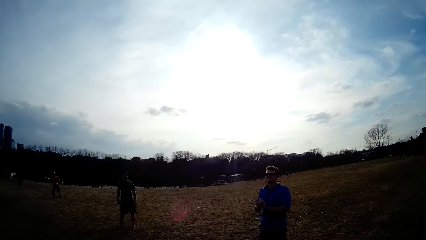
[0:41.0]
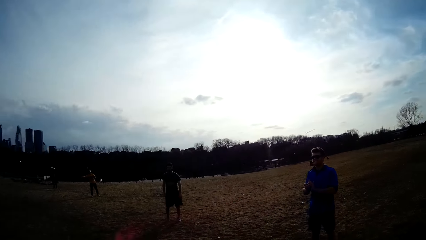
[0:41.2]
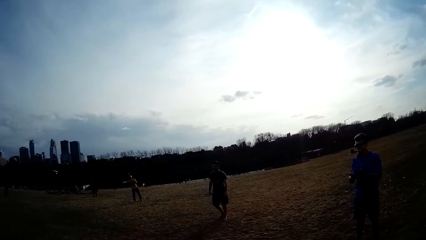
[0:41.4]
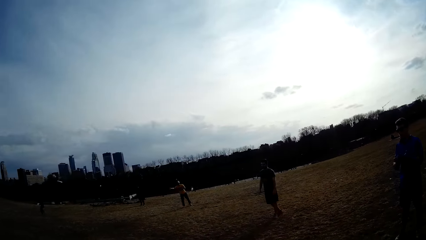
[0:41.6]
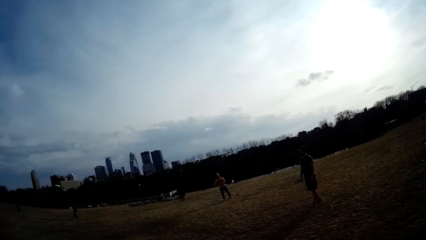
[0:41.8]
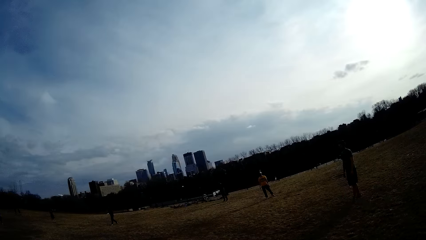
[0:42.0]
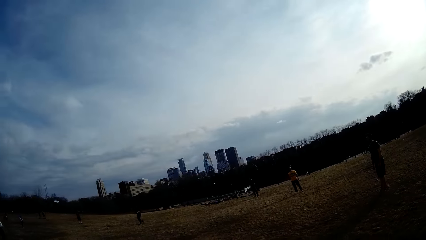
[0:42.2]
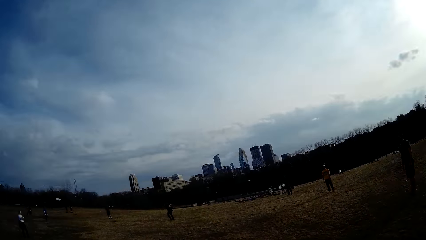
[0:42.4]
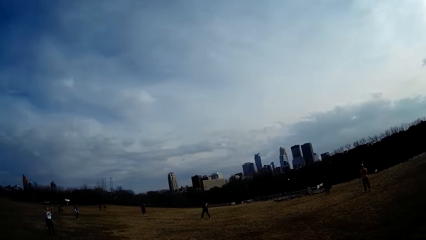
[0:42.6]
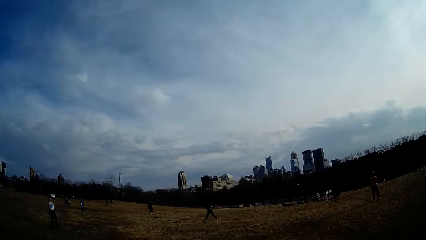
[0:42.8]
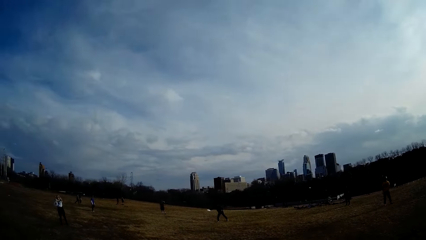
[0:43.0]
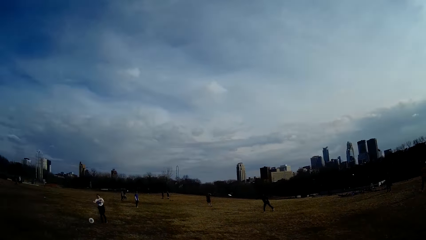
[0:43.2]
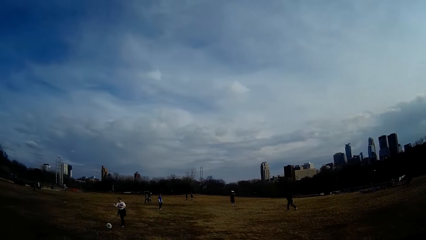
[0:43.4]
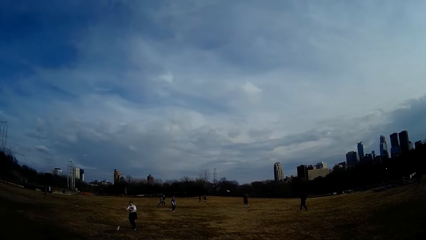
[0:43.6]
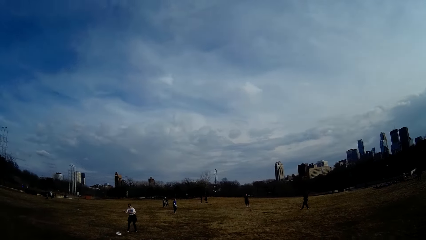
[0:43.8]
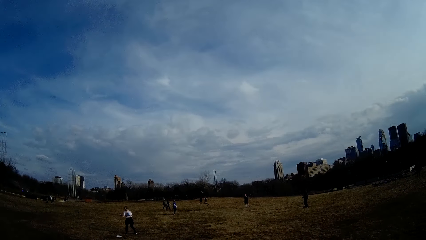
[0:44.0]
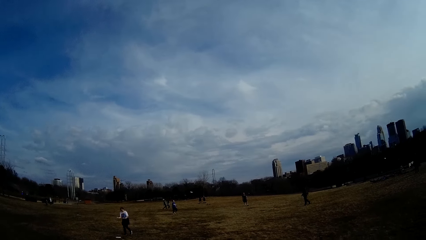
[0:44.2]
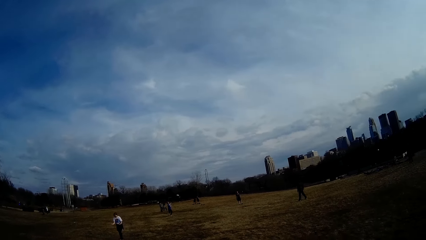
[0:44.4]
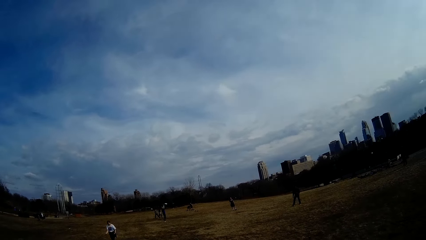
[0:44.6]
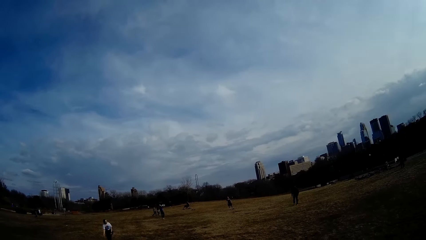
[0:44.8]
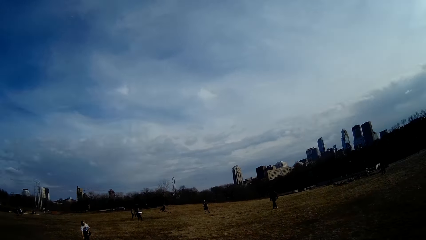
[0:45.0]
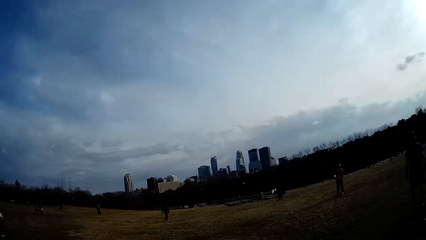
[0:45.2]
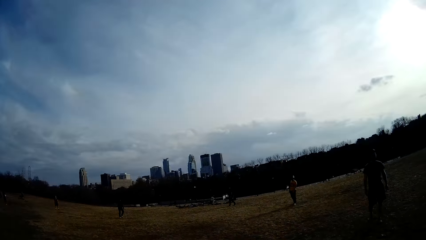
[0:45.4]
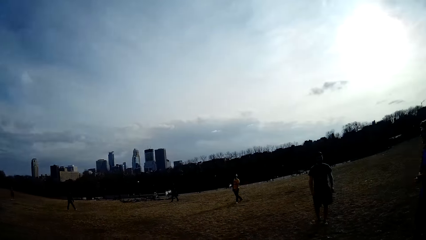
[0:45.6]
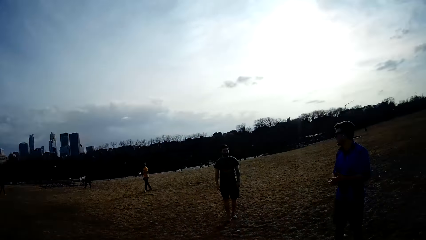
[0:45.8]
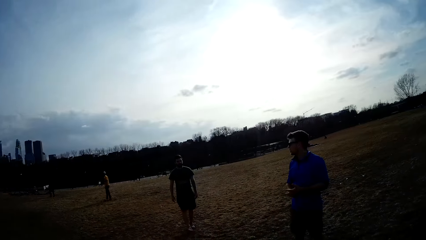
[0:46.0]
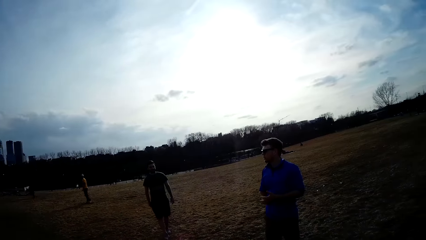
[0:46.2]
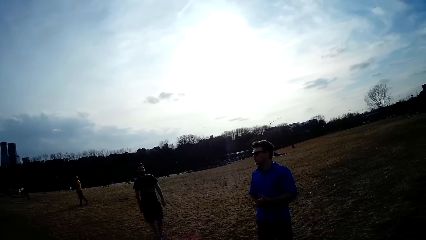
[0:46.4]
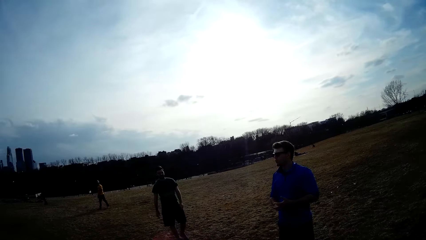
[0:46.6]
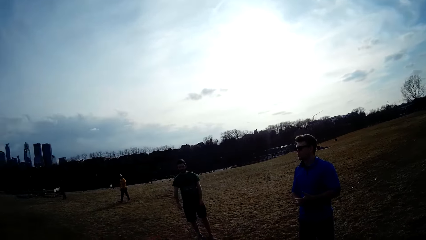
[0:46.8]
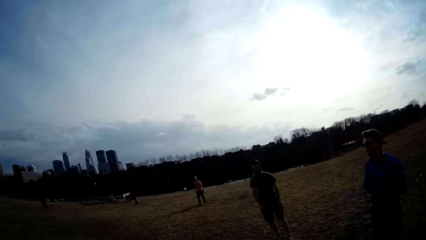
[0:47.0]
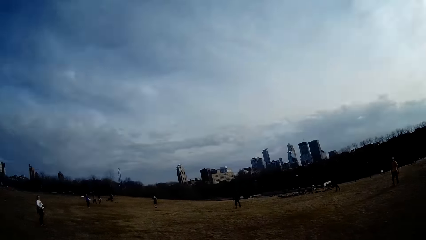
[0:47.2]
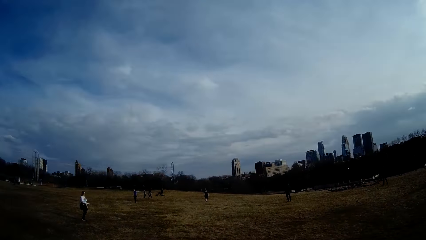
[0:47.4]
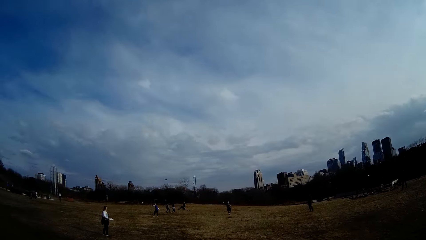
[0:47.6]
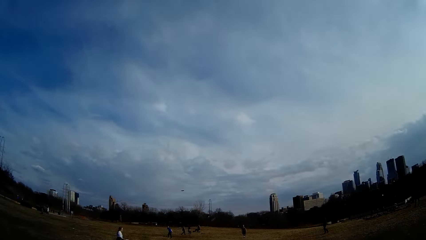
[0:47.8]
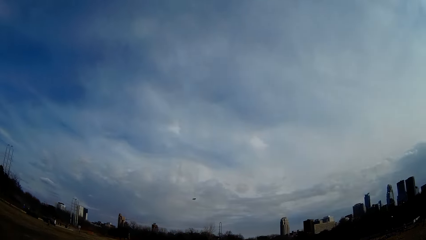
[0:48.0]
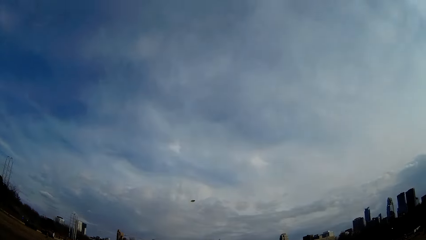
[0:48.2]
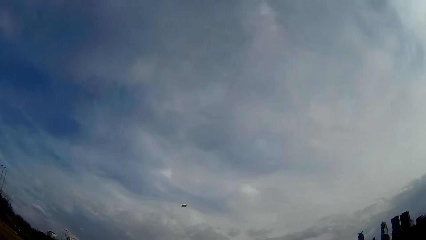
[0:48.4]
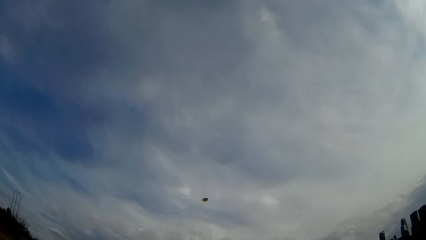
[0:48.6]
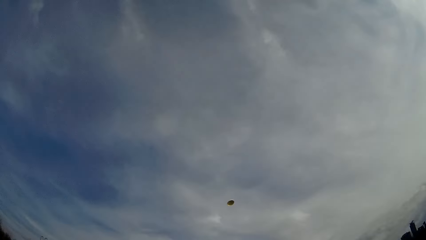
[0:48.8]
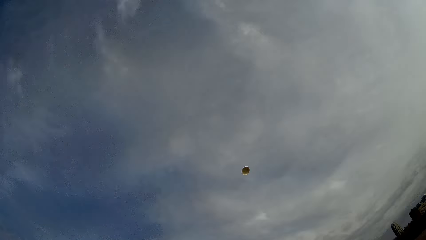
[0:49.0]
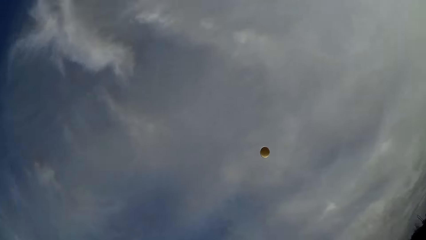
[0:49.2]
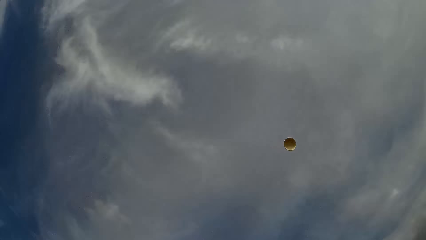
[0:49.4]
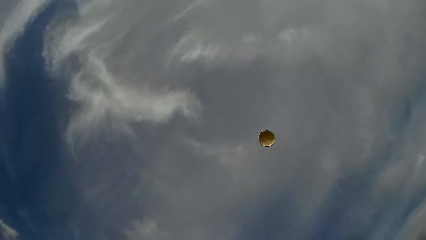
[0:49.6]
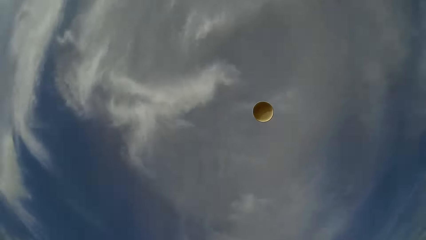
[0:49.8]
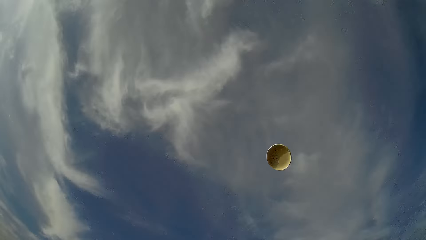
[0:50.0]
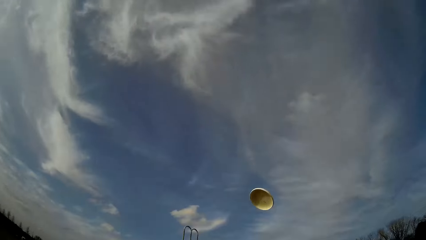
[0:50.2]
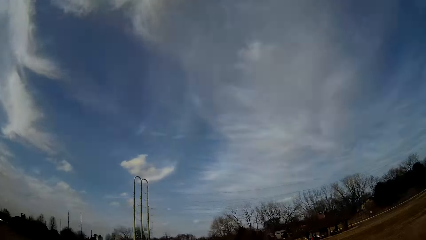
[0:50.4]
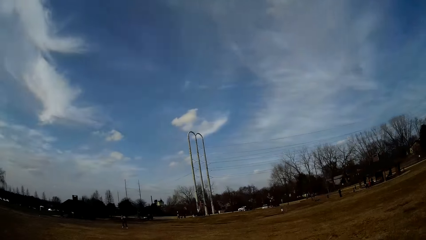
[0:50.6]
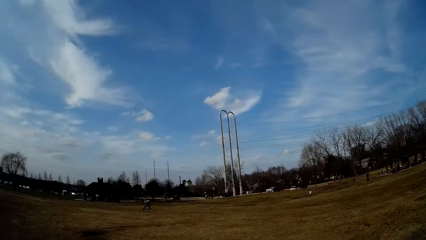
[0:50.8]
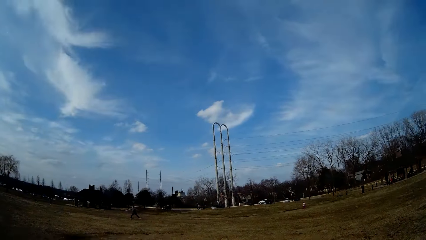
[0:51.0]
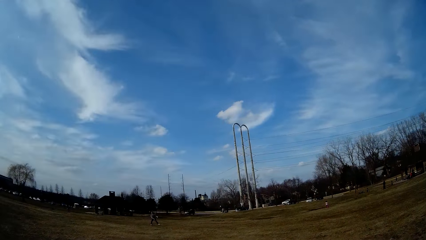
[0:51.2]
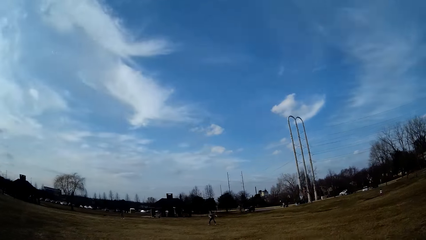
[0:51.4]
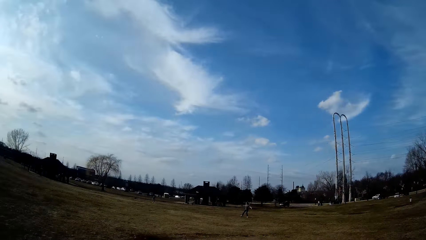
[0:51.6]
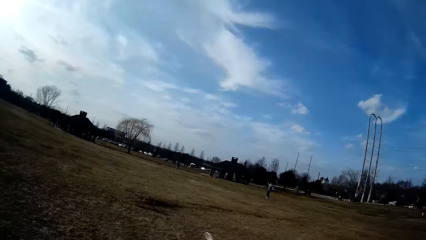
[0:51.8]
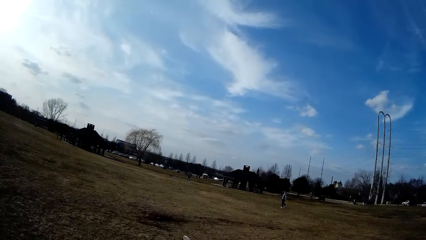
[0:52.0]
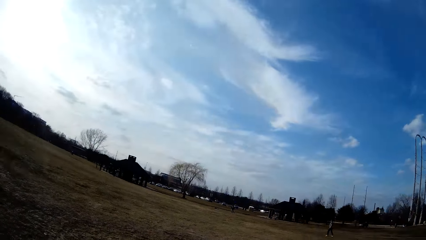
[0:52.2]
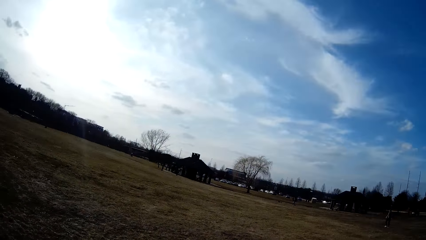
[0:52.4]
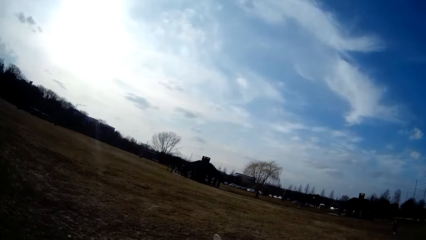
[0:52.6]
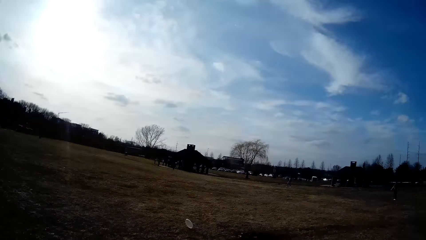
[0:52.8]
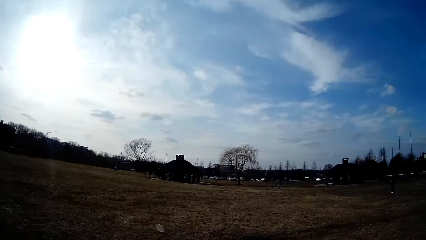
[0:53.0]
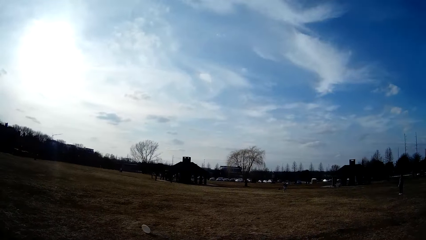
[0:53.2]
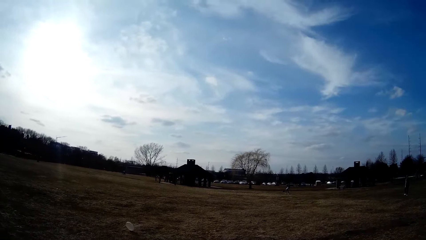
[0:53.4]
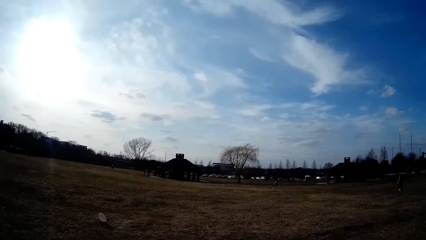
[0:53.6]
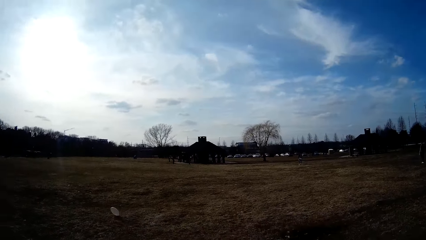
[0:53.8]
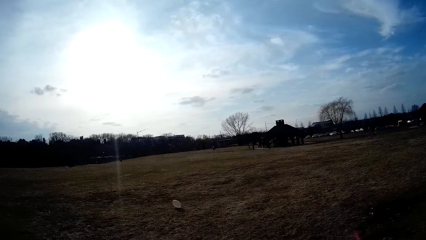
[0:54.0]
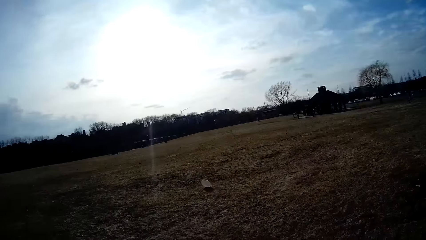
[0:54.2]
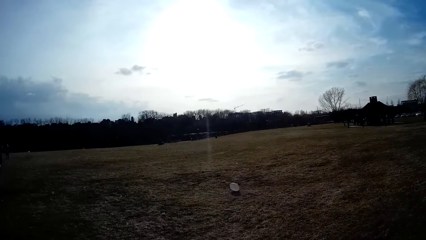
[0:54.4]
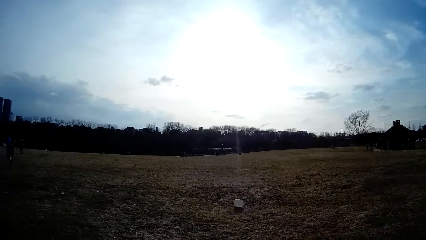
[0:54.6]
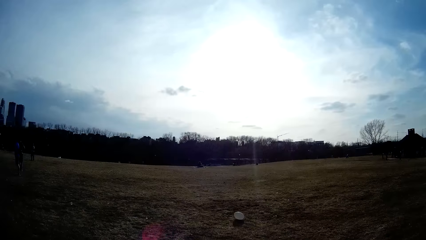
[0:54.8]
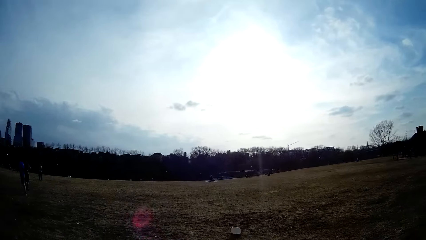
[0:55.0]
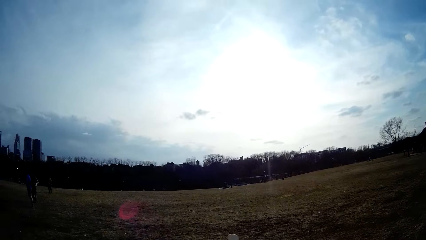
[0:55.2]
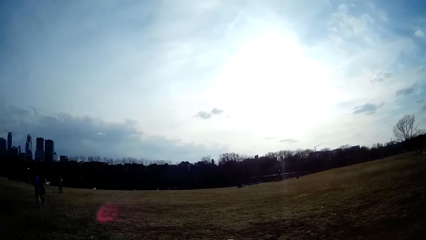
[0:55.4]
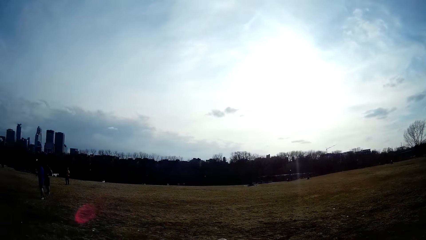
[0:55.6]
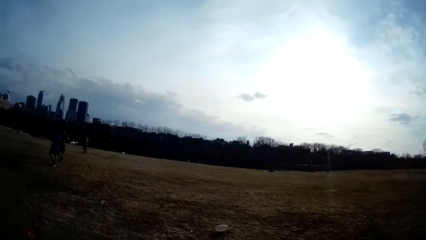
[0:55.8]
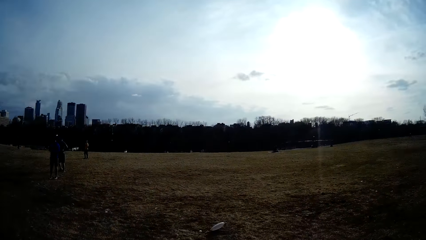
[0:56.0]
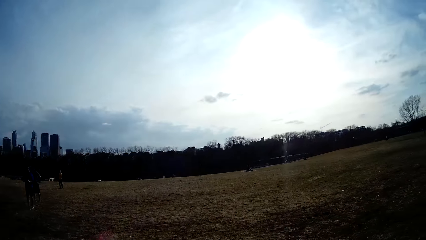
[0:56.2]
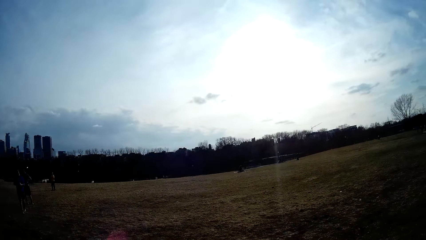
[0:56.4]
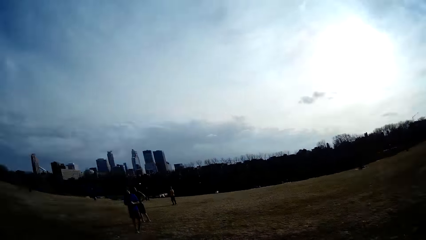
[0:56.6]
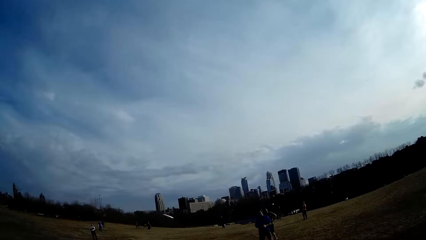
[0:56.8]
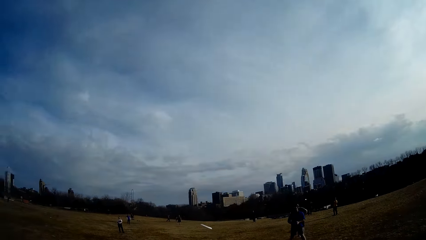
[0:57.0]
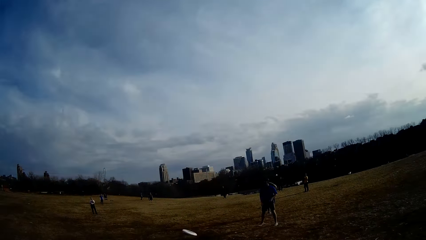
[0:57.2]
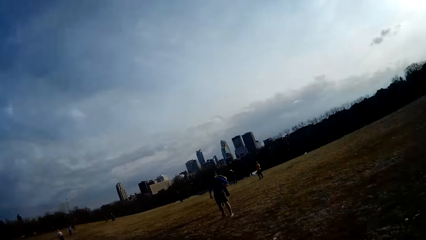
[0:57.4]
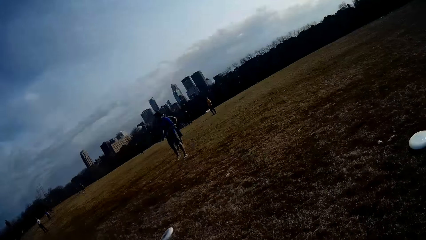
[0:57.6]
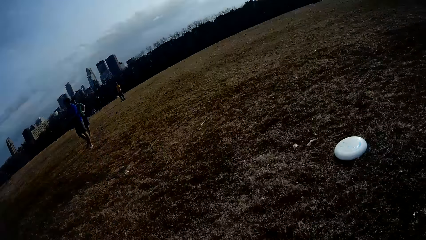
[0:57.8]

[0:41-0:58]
The camera wearer talks to a man. A woman tries catching a ball. The camera wearer looks around. They interact with another man. They watch a ball in the air. They walk around.
